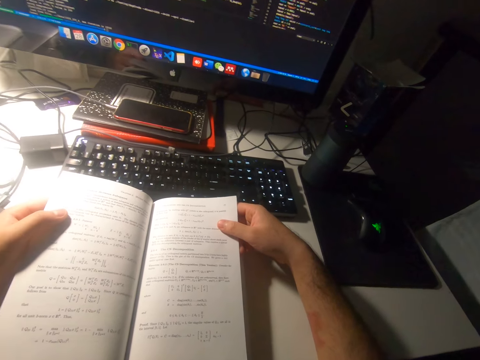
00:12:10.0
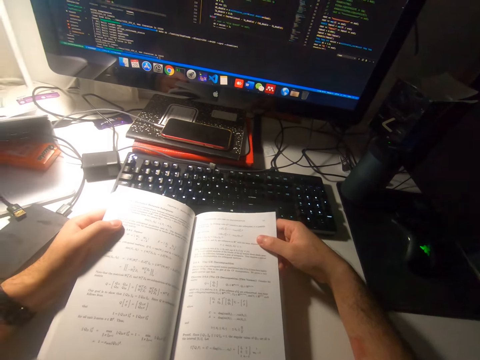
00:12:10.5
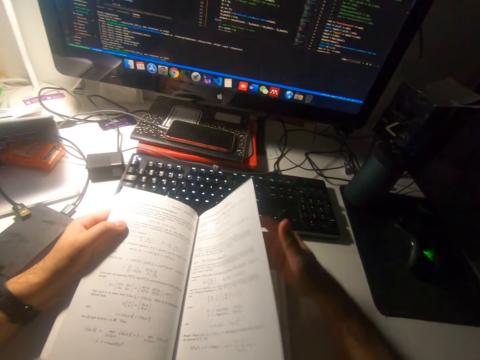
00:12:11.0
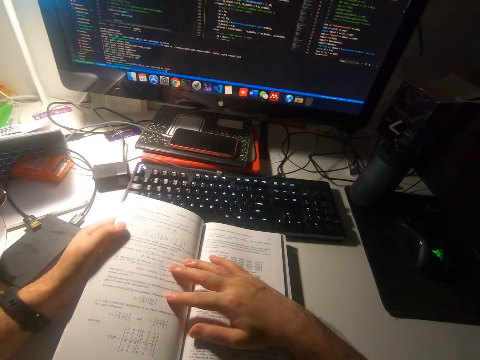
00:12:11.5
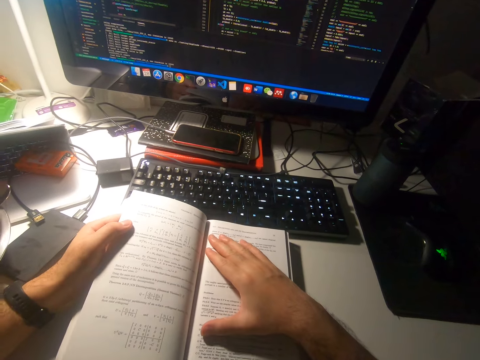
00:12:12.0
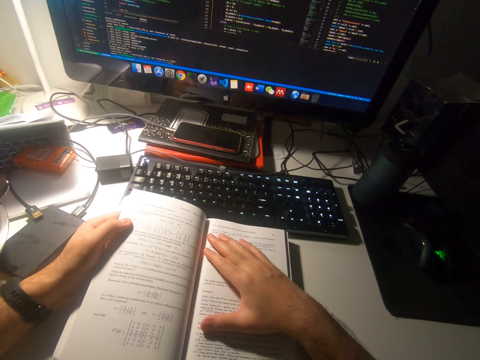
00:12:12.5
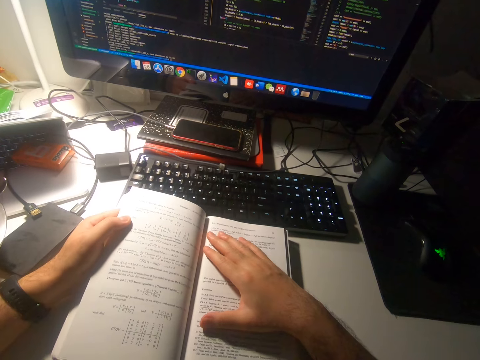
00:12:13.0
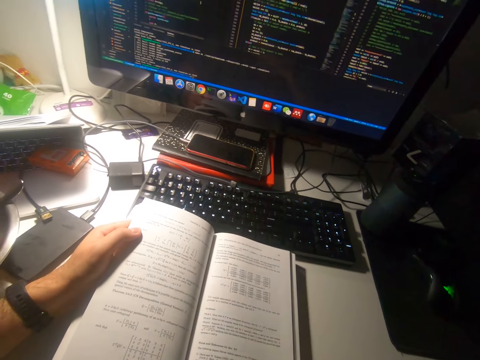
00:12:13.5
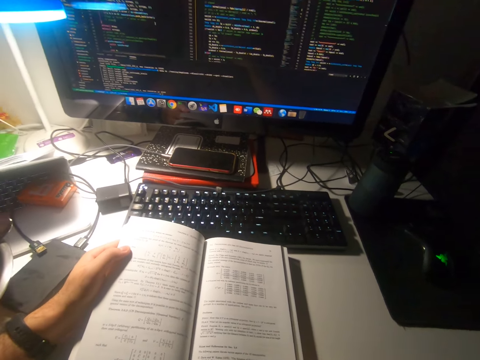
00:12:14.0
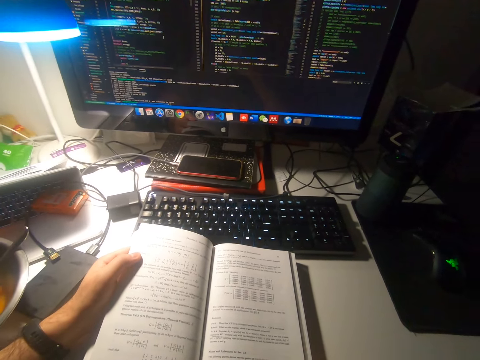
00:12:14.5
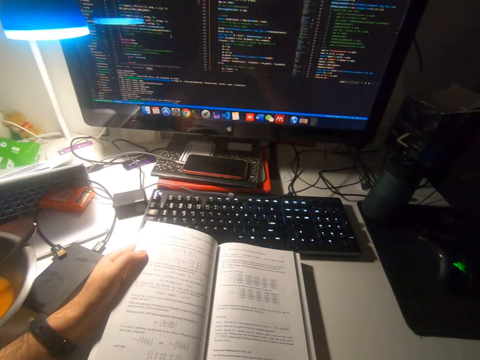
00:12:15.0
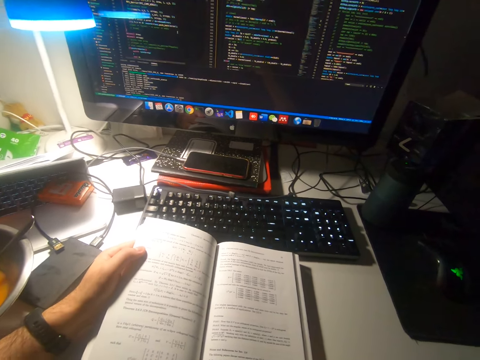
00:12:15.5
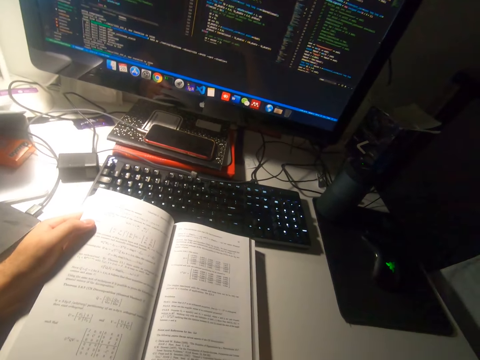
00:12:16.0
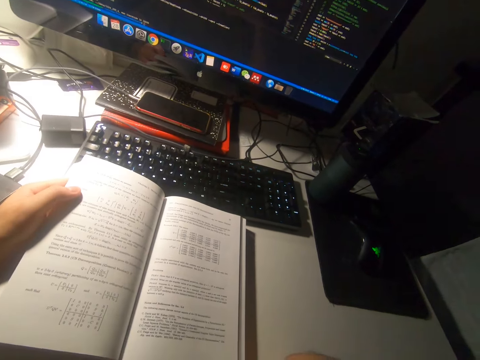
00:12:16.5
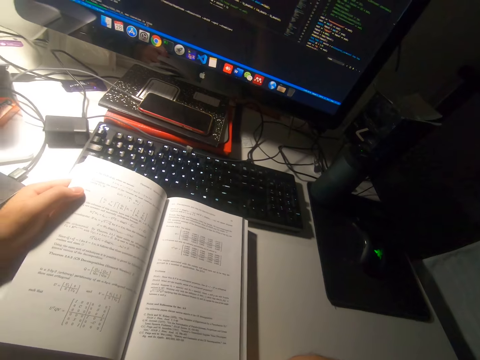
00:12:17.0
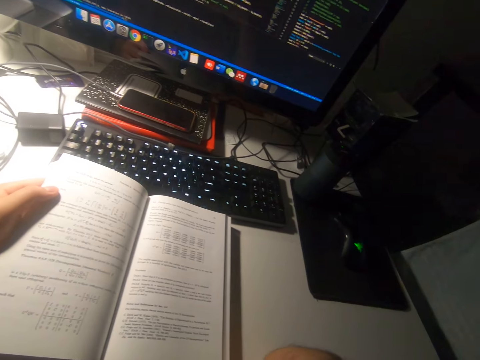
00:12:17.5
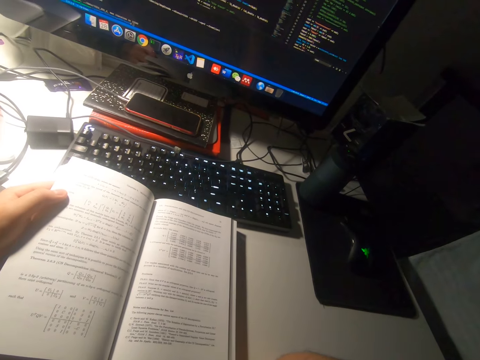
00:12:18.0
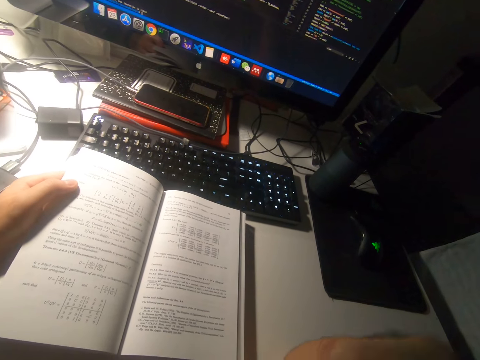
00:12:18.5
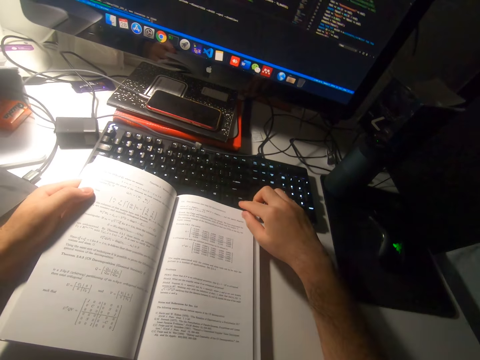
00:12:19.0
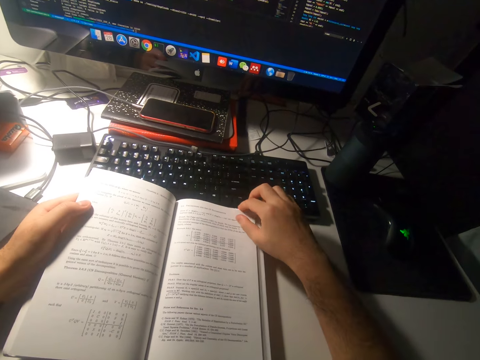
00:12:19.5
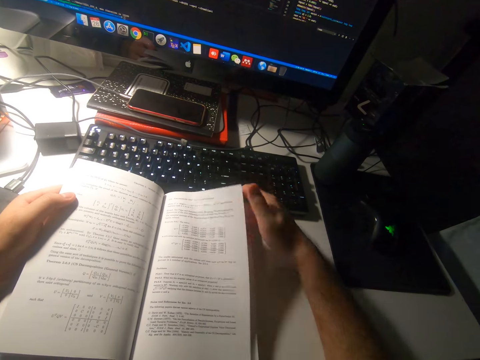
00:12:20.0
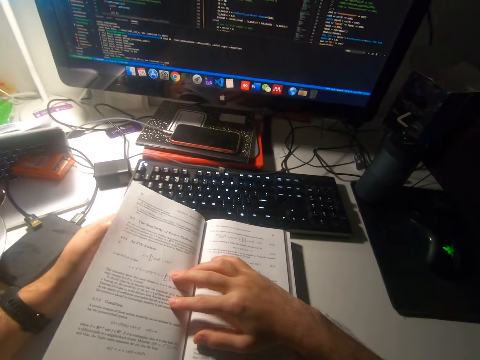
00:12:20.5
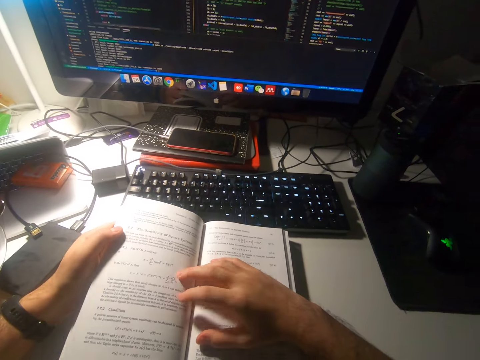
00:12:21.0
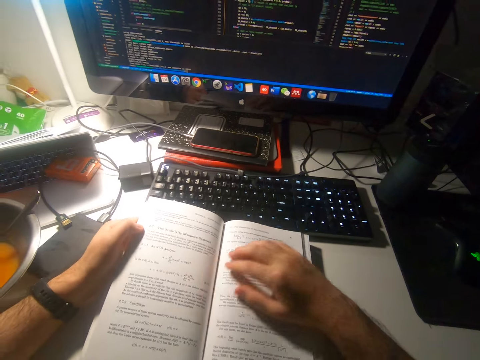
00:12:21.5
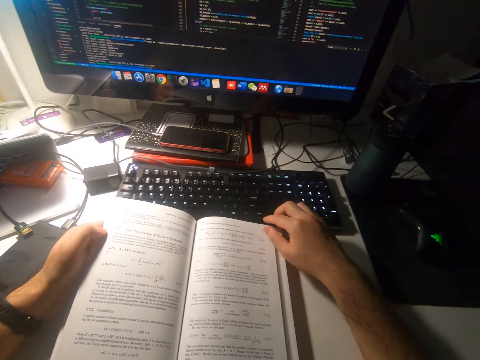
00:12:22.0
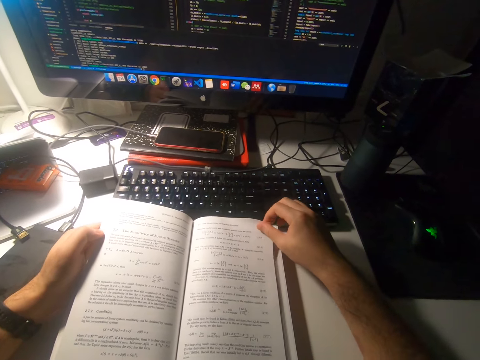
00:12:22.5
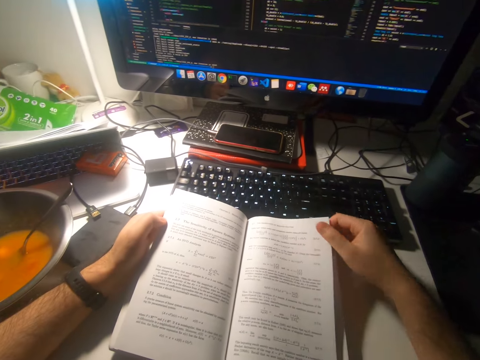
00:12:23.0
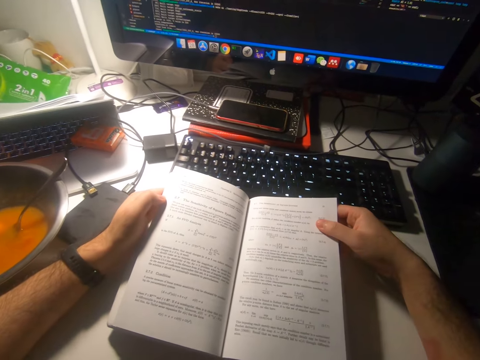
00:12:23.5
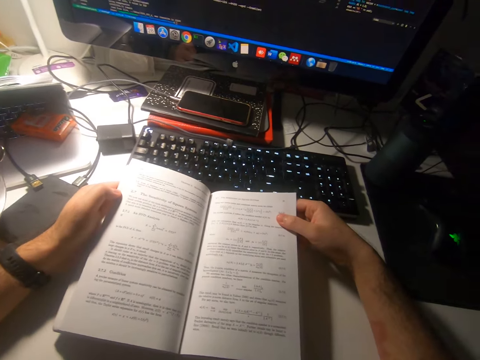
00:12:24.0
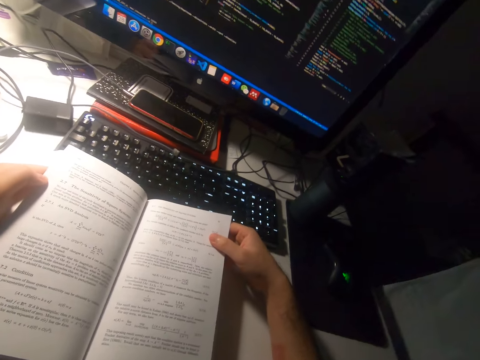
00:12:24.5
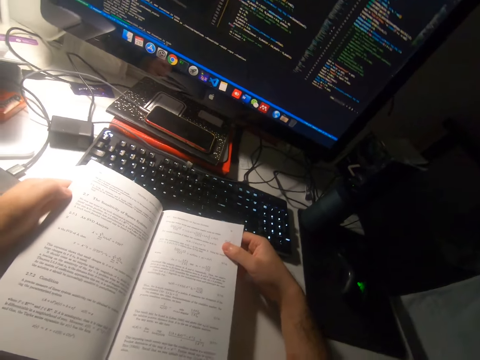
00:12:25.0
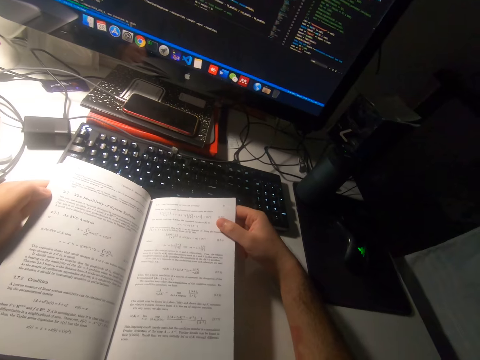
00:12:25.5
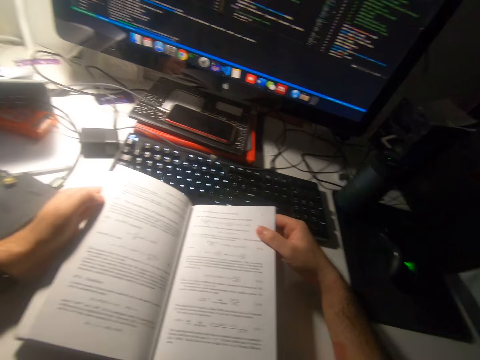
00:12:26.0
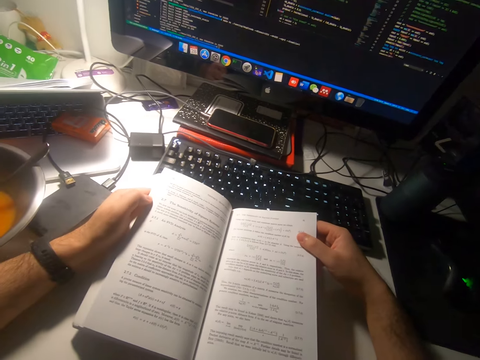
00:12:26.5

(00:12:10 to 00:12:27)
The camera wearer flips to the next page of the book. They read the book. They flip to the next page of the book. They read the book. They pick the next leaf of the book.

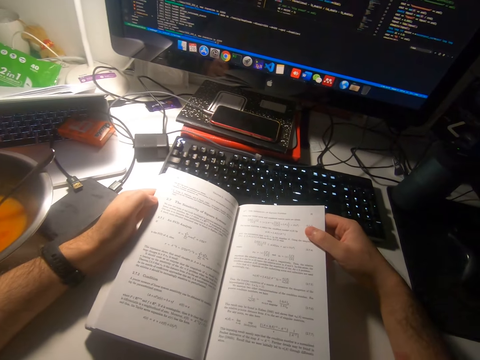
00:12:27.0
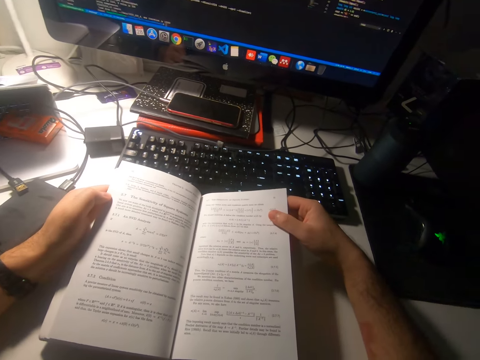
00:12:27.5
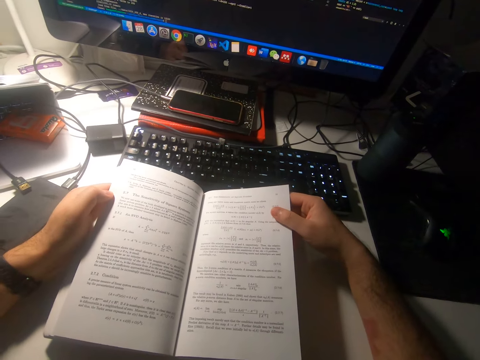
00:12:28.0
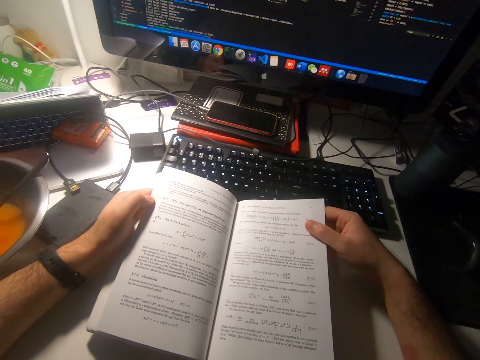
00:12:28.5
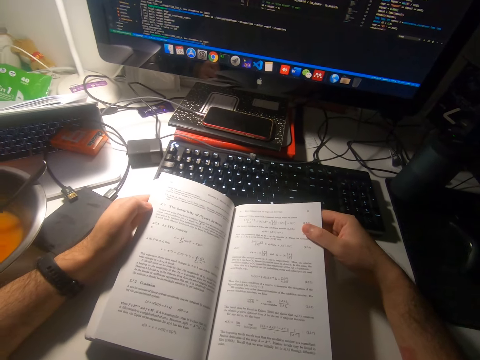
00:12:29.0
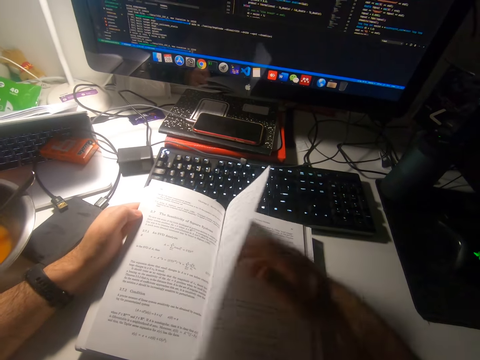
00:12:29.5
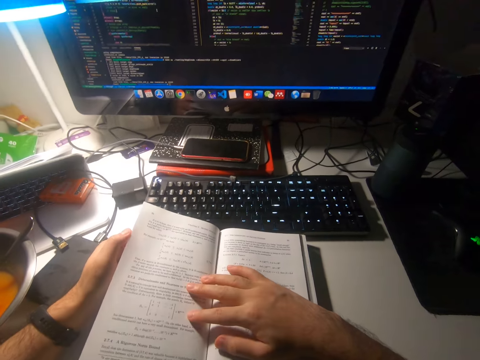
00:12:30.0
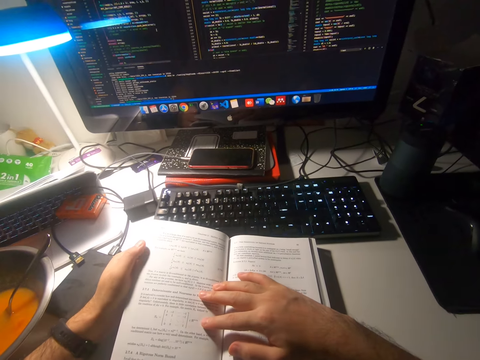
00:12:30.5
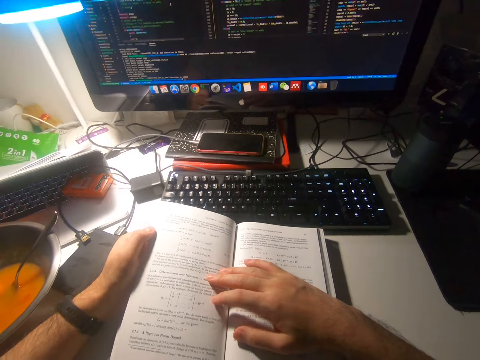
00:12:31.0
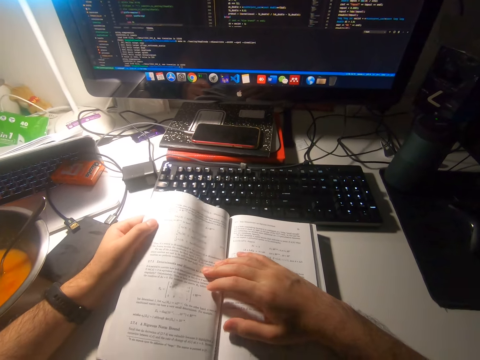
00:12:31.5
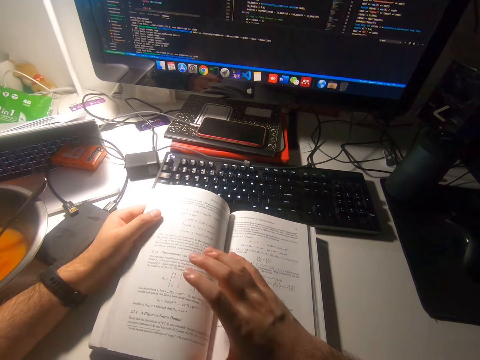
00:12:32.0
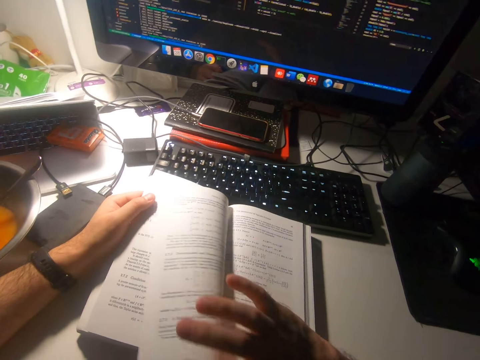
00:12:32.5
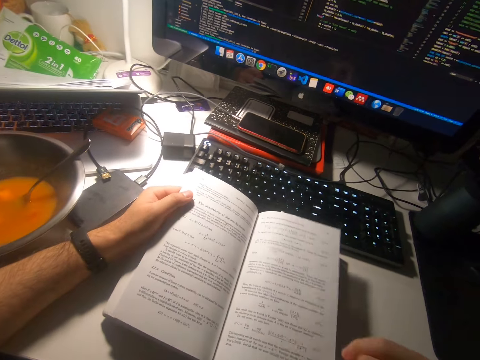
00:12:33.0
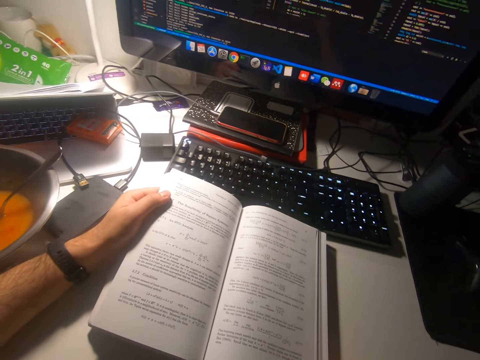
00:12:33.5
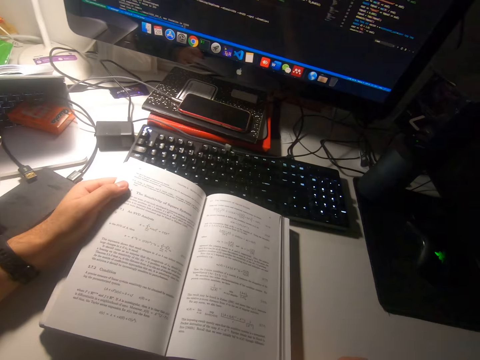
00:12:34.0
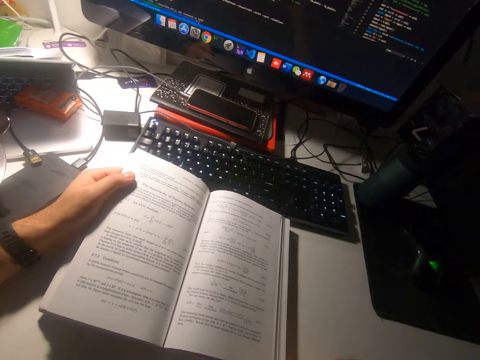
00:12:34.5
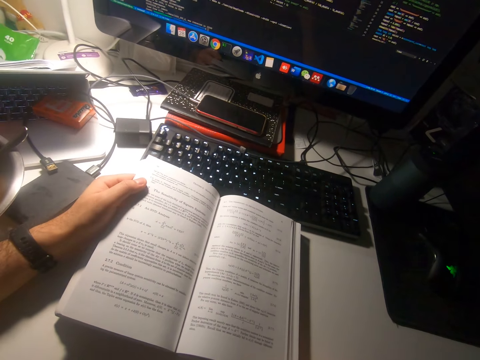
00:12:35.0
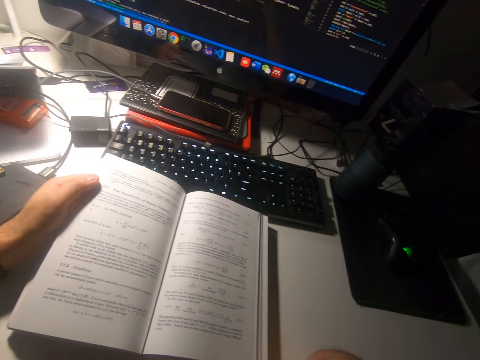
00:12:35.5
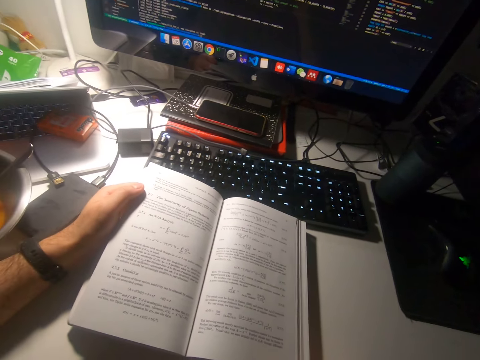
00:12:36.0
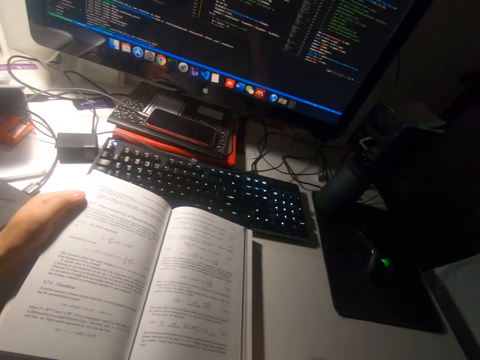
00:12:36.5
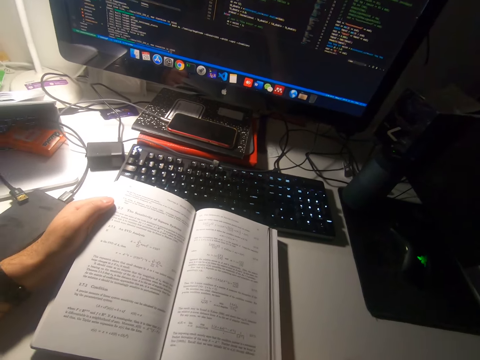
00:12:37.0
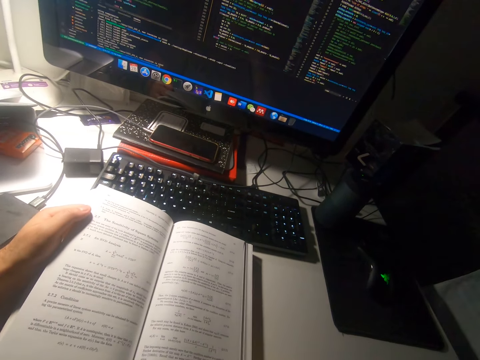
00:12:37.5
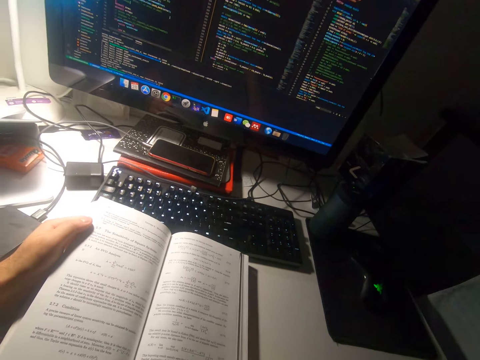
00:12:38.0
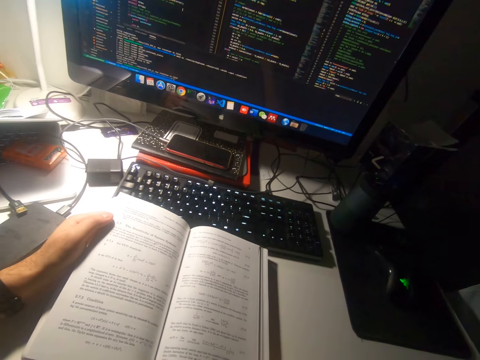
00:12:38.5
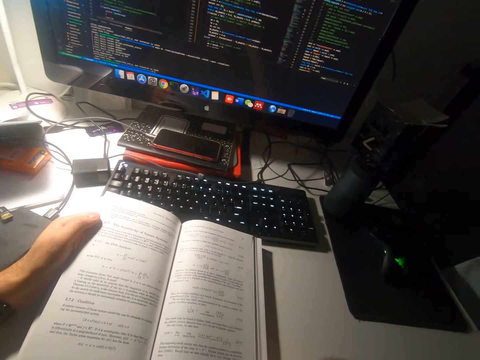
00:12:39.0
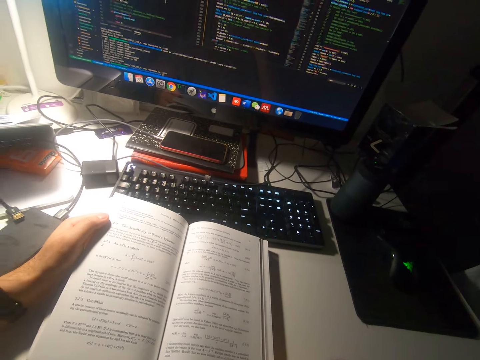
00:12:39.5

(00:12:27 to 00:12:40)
The camera wearer flips to the next page of the book. They read the book. They turn to the previous page of the book. They read the book.
